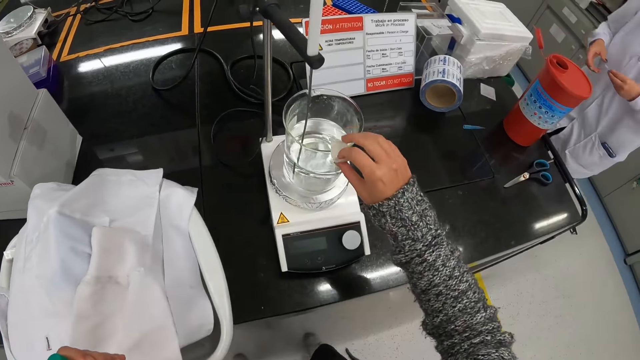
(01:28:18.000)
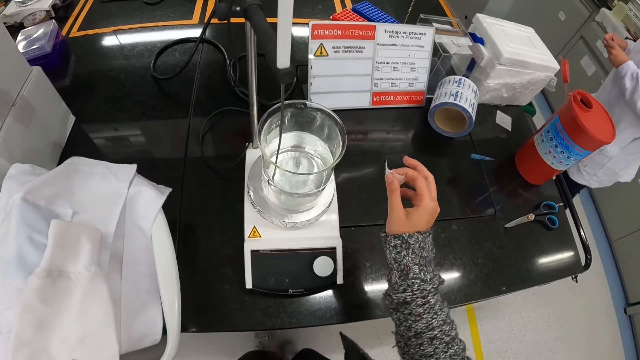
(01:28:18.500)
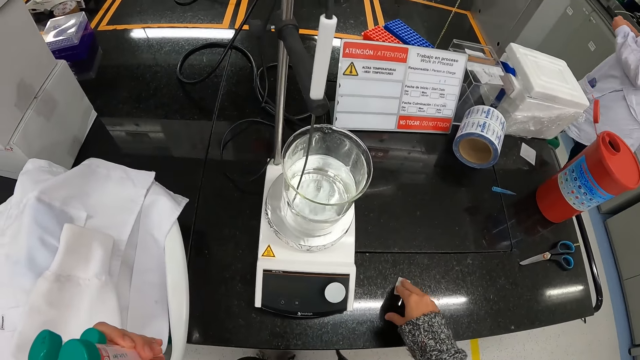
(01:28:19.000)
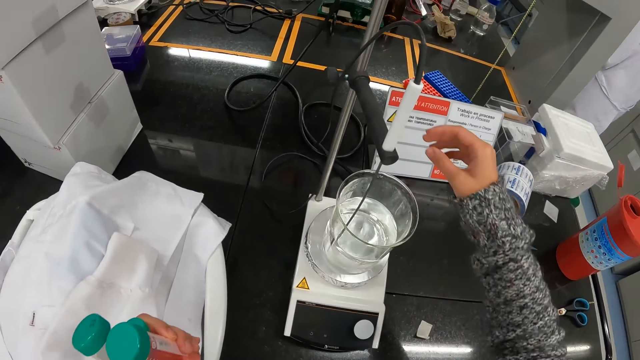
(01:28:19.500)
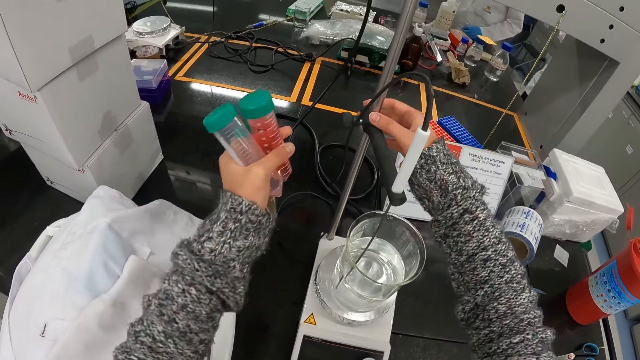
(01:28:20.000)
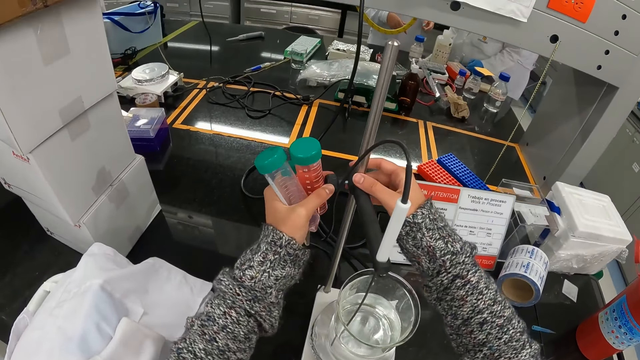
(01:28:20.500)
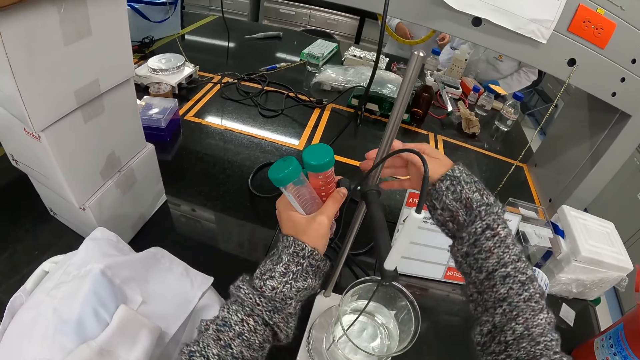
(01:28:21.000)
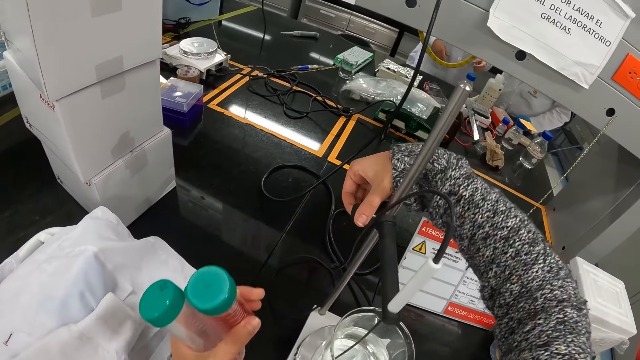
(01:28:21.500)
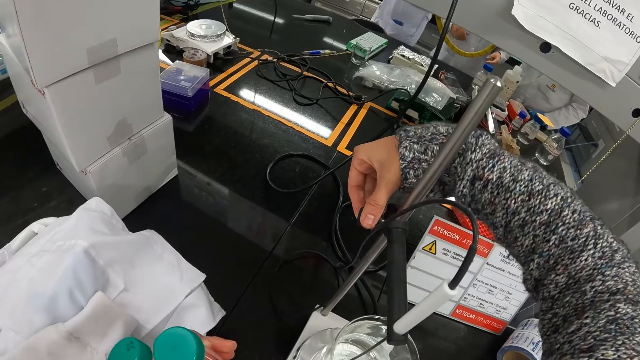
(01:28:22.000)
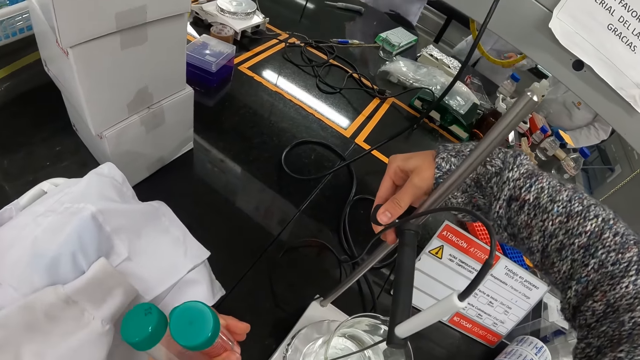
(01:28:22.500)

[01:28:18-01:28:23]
The camera wearer grabs the tape from the beaker. They remove the sticker from the beaker. They attach the tape on the desk. They loosen the clamp.

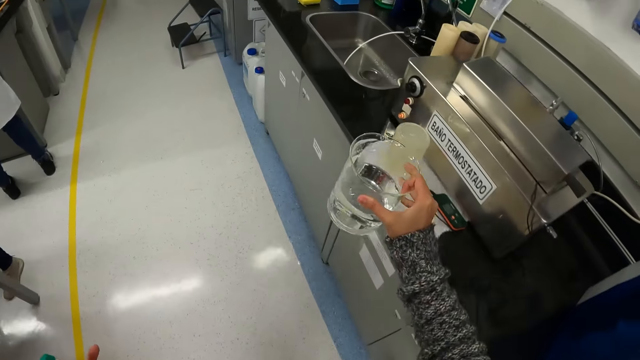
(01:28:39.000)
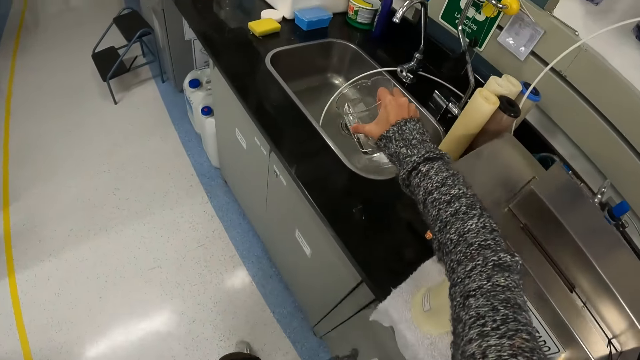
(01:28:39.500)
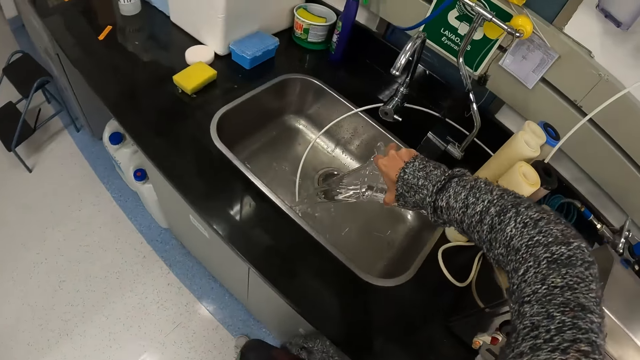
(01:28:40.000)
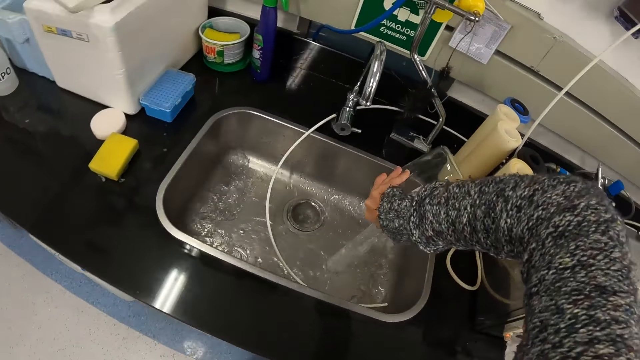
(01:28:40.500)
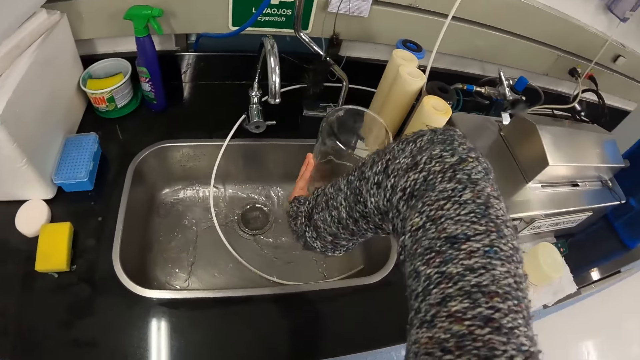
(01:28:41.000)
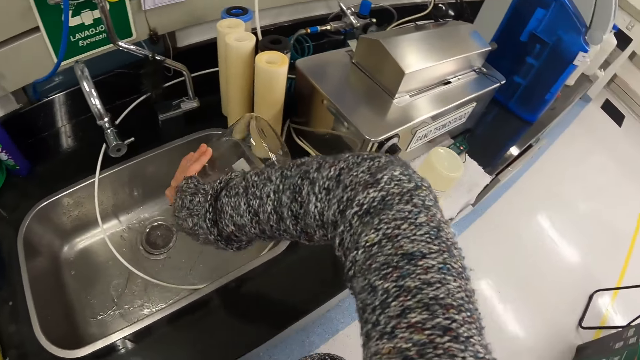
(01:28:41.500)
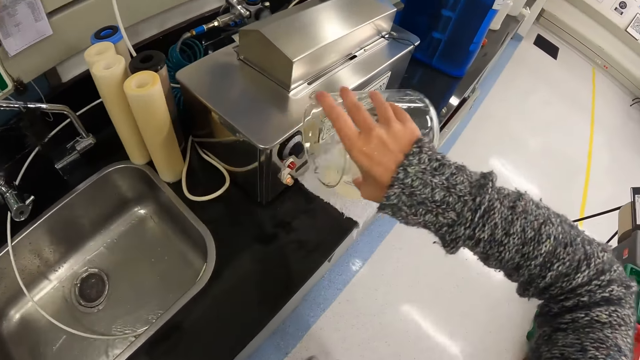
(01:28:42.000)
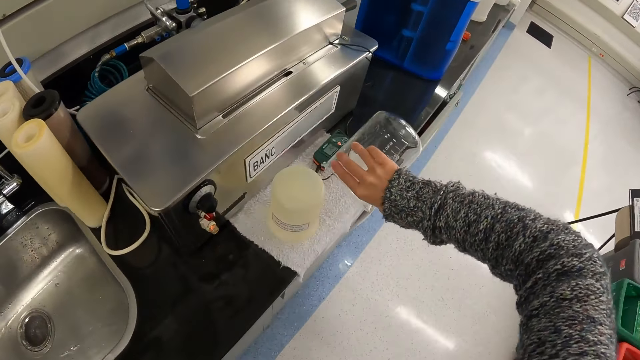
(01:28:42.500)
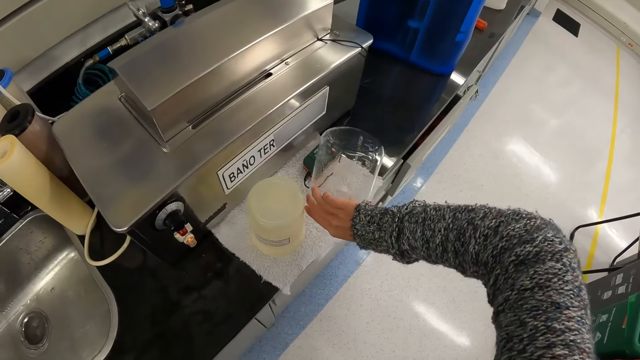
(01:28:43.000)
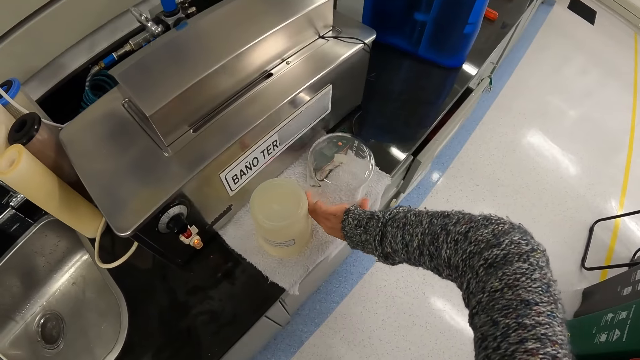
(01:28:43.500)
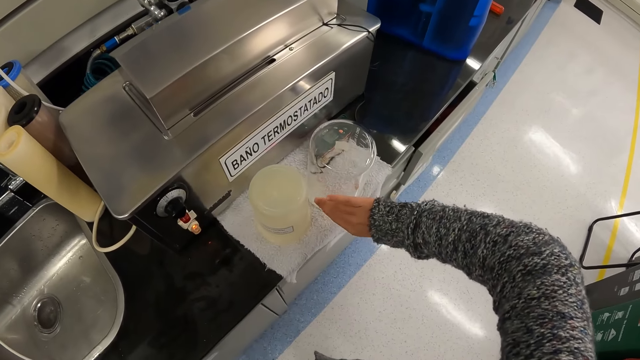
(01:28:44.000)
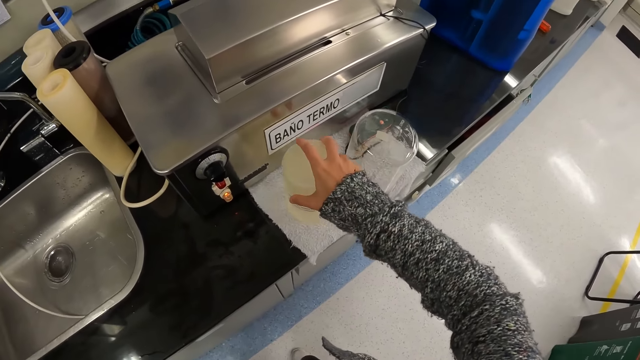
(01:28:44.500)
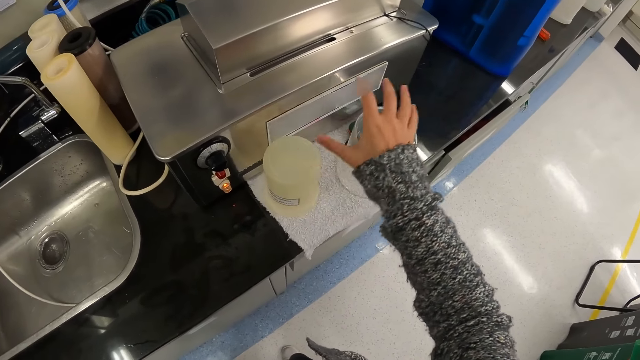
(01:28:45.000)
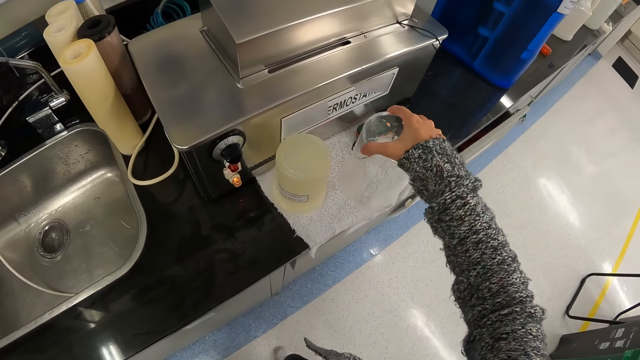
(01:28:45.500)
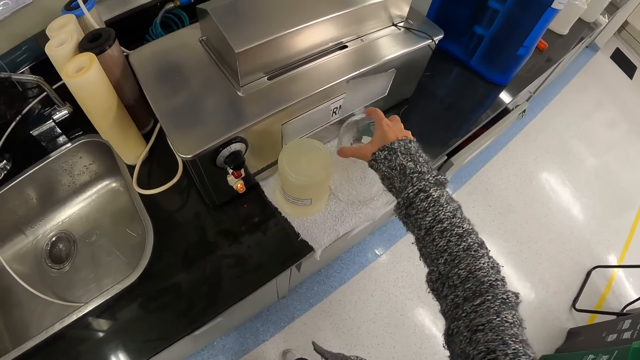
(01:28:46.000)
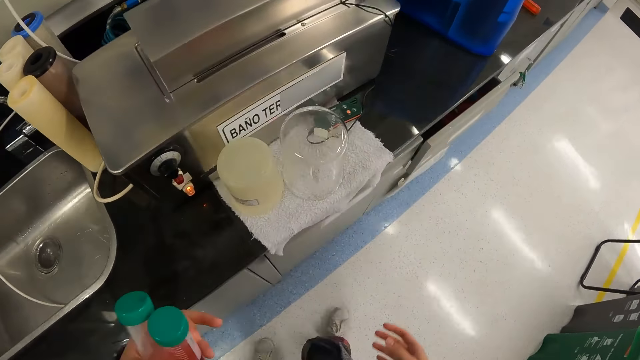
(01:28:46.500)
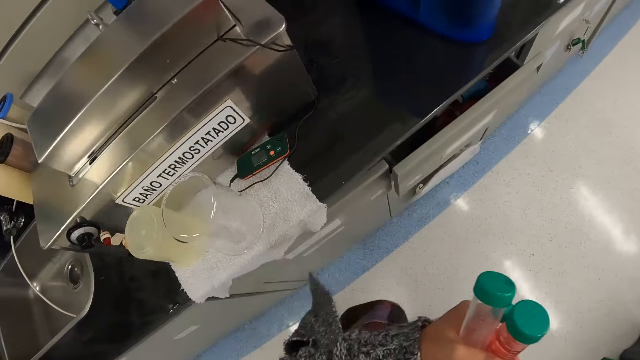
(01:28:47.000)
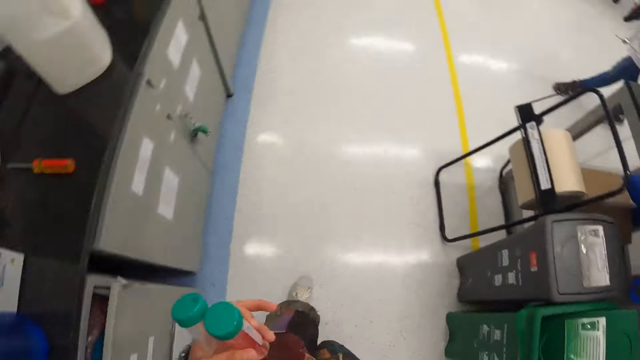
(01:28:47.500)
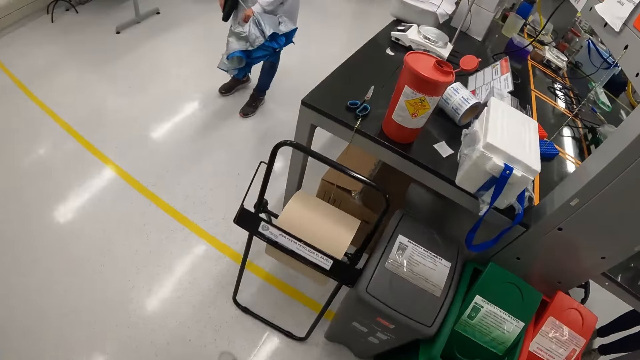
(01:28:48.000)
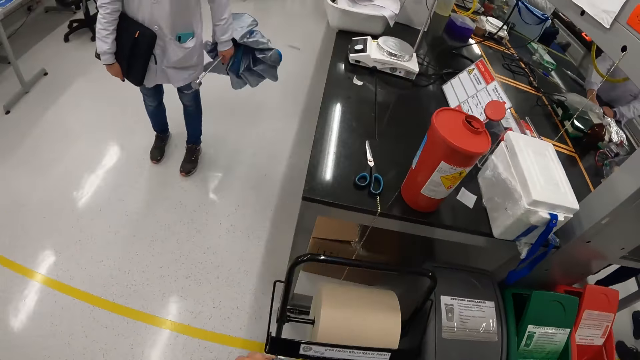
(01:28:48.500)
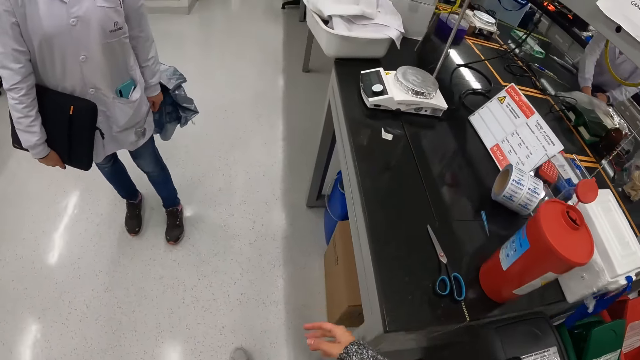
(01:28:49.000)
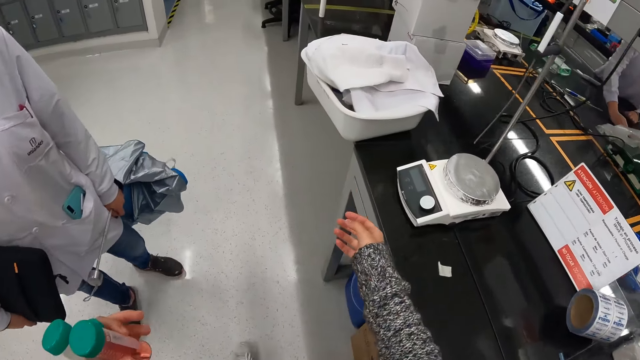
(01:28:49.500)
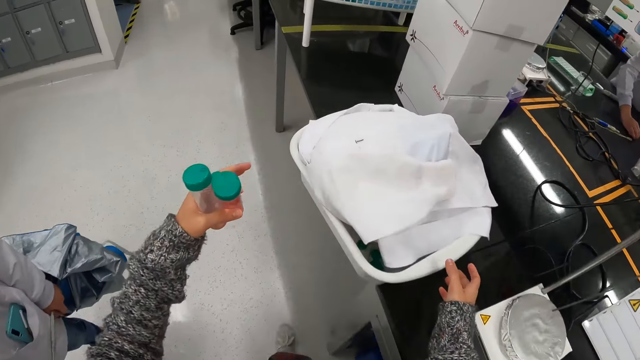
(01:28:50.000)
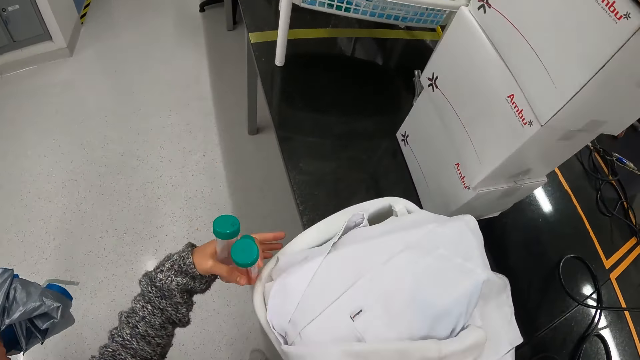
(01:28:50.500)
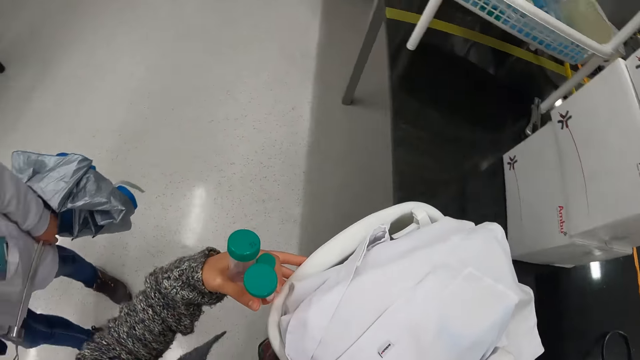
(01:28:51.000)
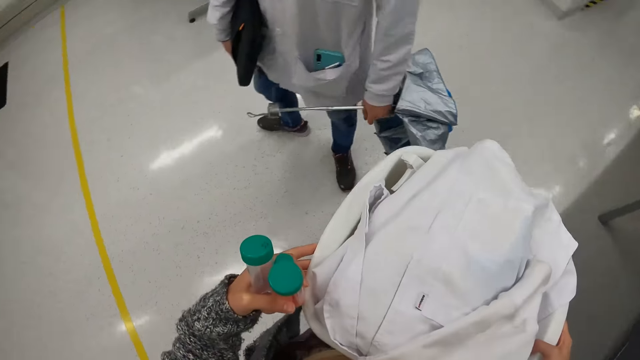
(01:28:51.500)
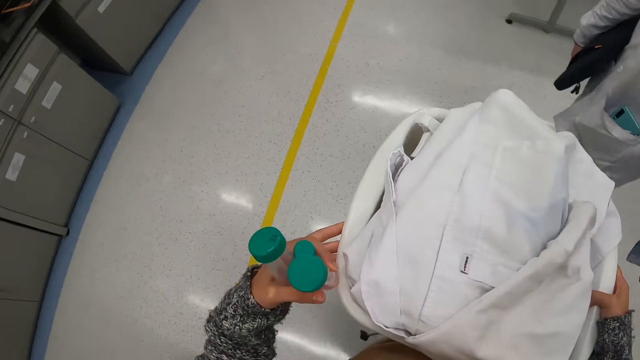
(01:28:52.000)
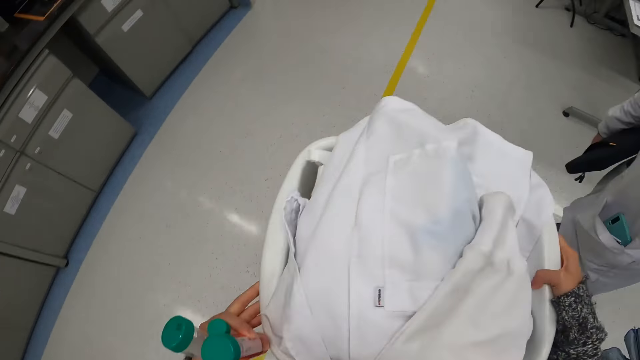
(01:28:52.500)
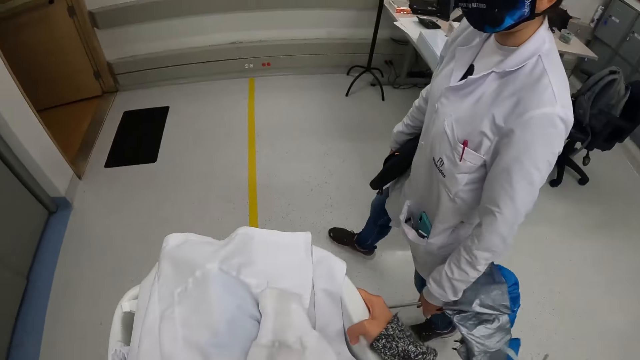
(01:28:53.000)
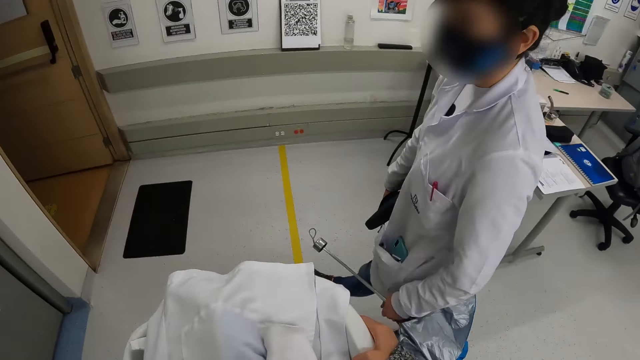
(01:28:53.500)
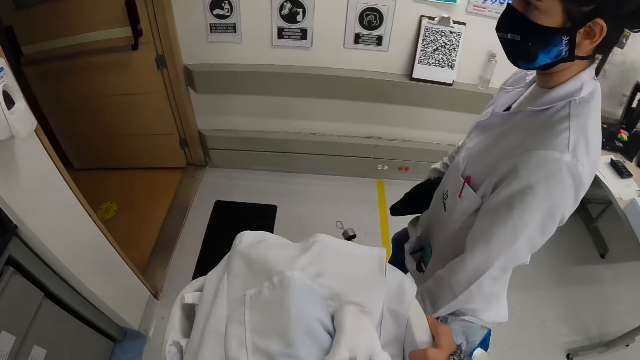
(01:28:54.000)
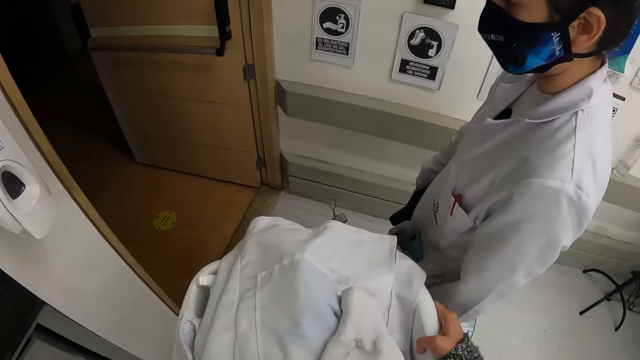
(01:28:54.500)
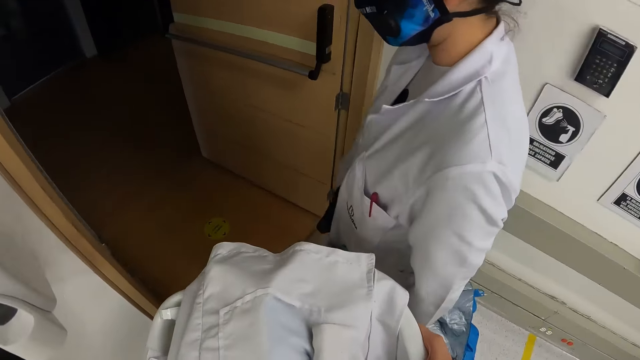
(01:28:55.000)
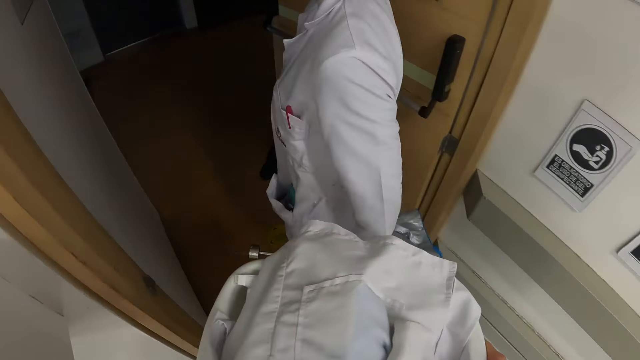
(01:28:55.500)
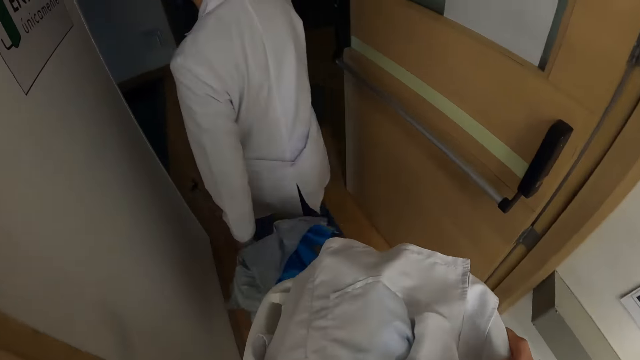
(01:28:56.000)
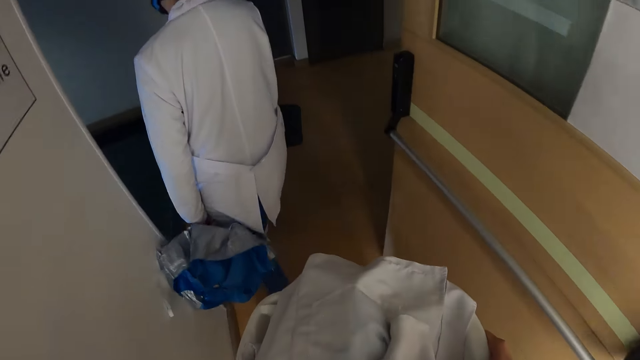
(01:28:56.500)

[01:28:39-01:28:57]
The camera wearer pours the water in the sink. They turn around. They place the beaker on the desk. They move the plastic beaker on the desk. They move the beaker on the desk. They arrange the items on the table. They walk around the laboratory. They hold the lab basin and carry the basin. A woman walks in the lab. The camera wearer turns around. They walk around the laboratory. They stare at the woman.
